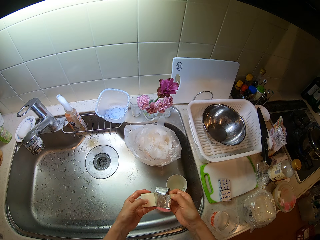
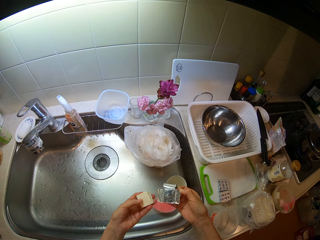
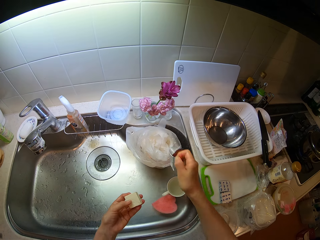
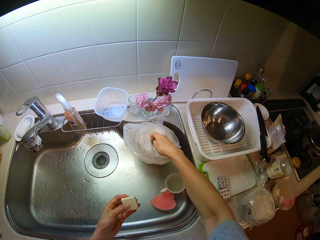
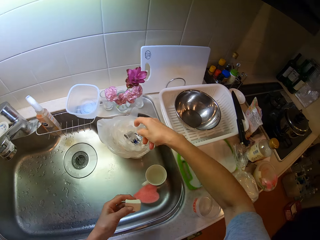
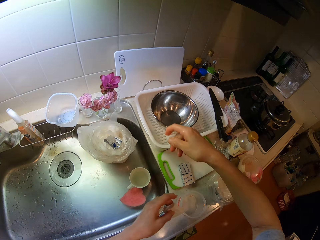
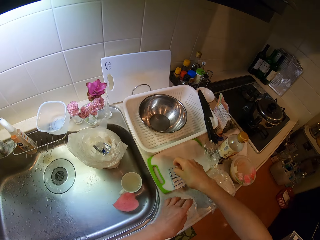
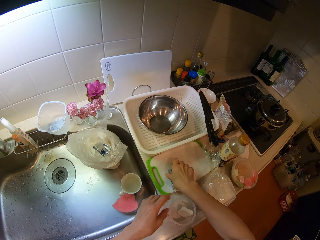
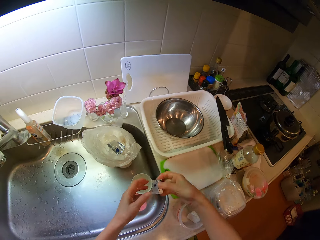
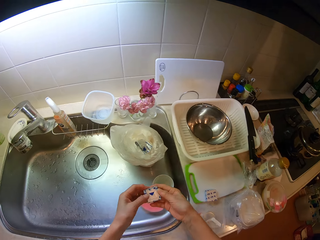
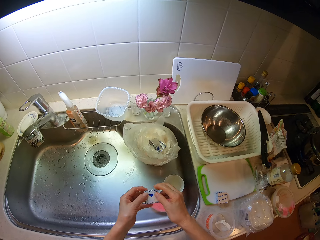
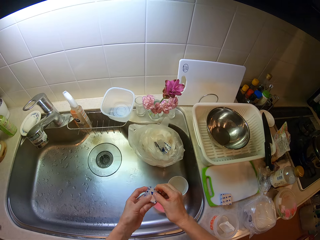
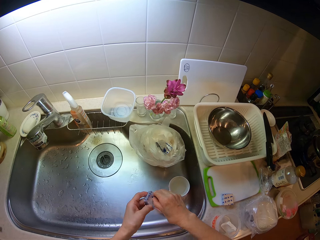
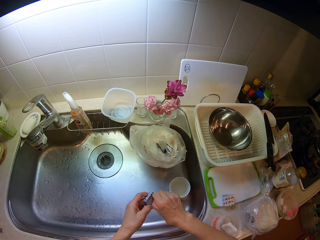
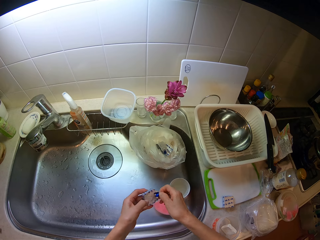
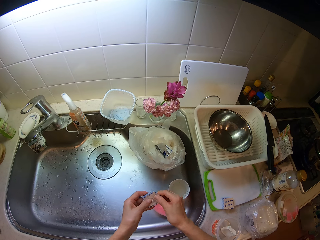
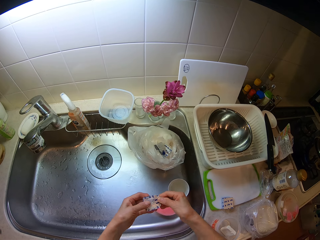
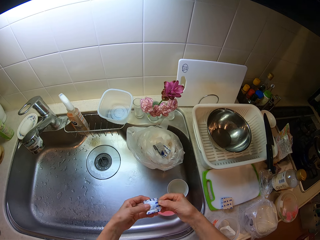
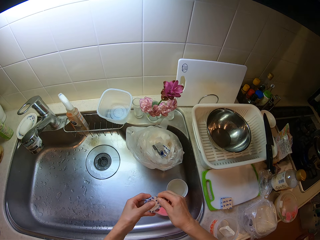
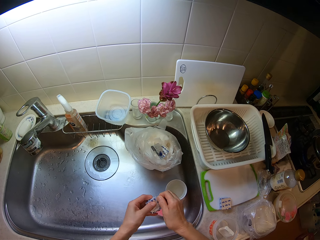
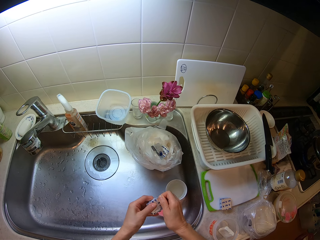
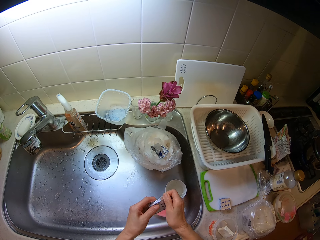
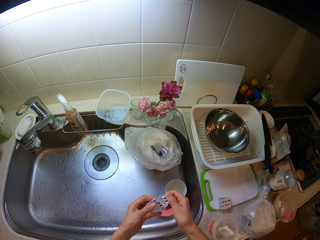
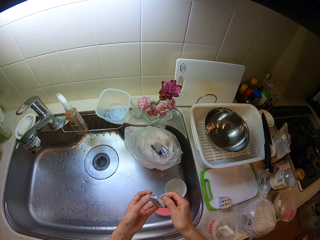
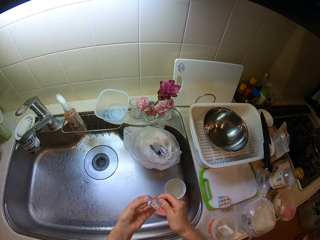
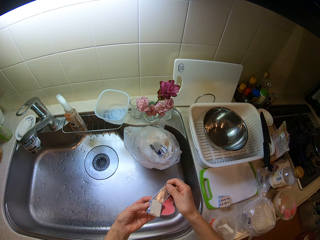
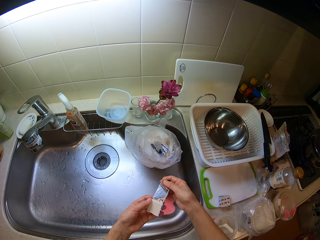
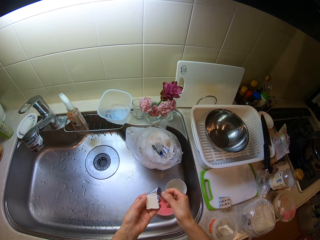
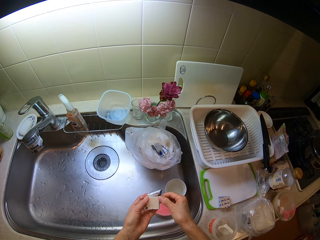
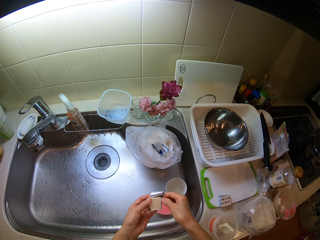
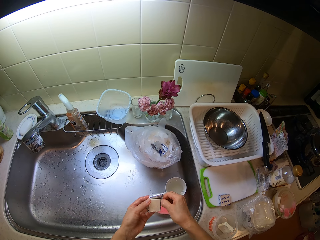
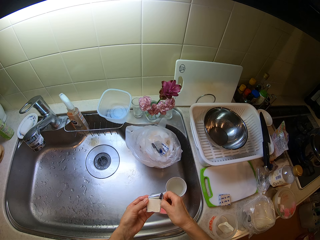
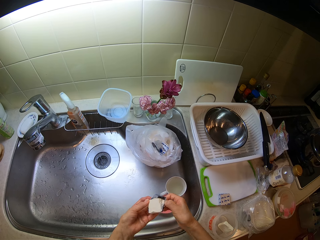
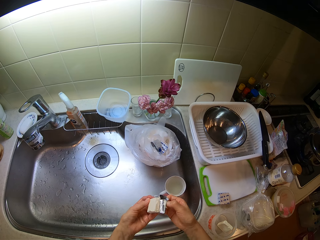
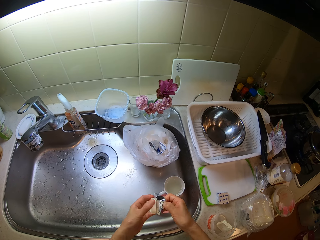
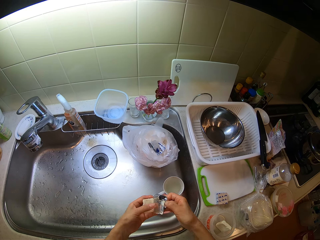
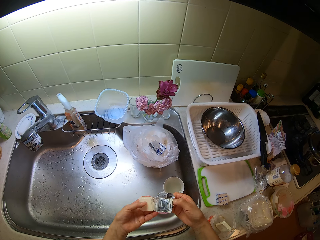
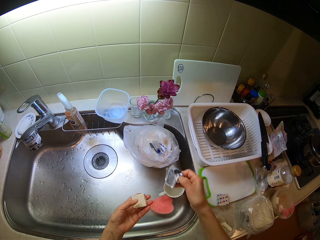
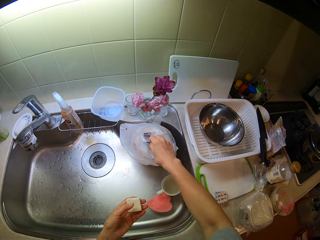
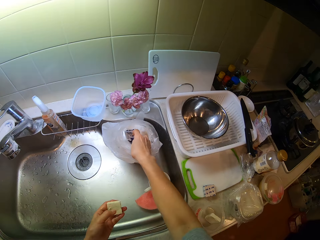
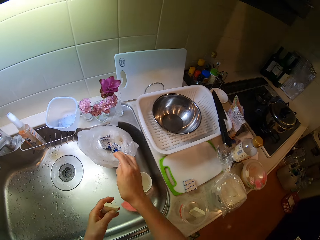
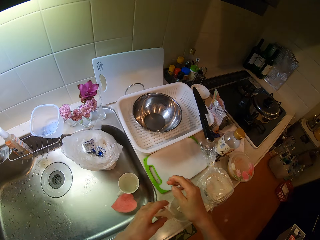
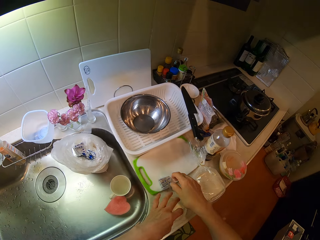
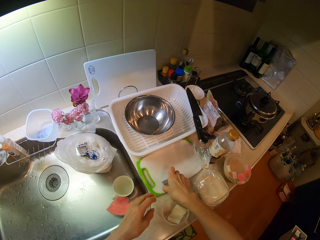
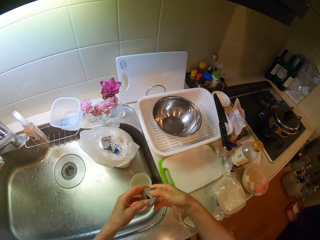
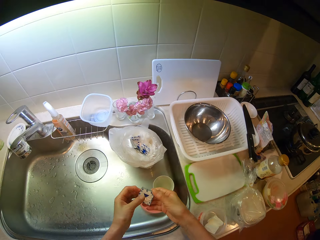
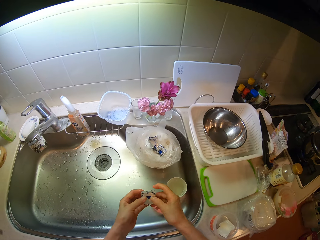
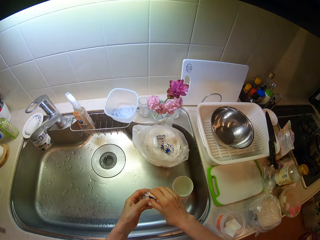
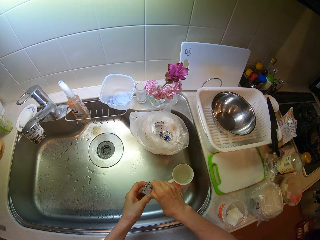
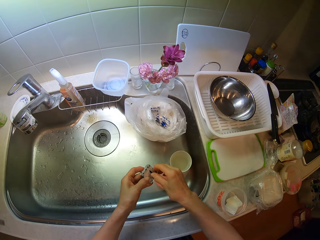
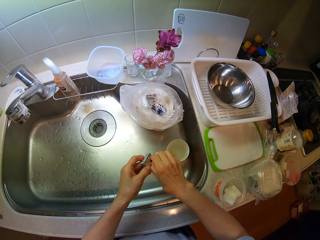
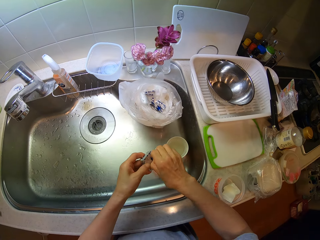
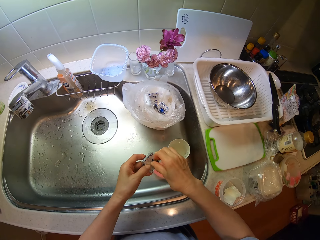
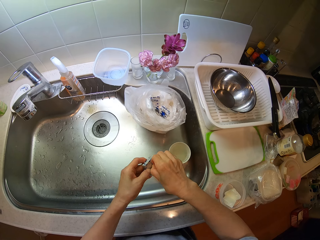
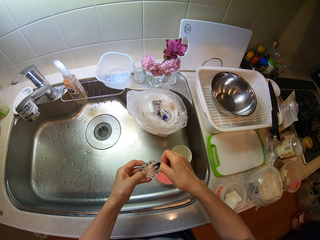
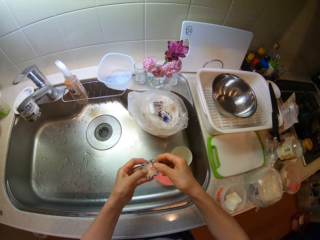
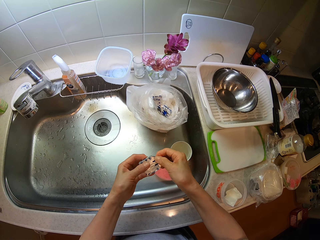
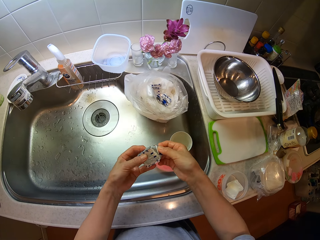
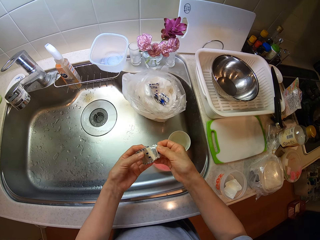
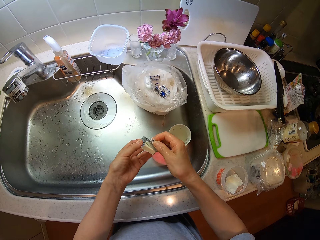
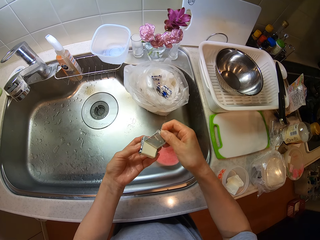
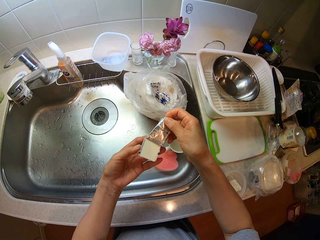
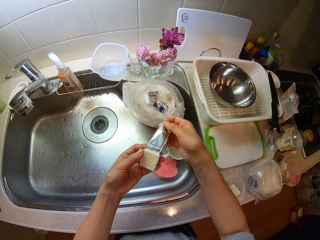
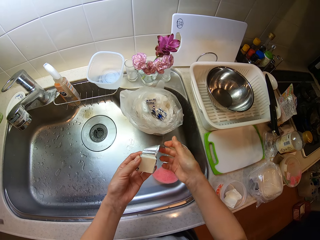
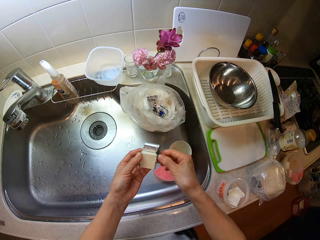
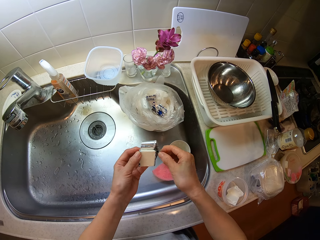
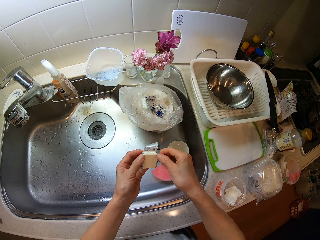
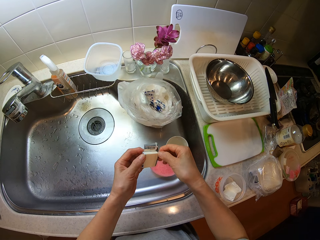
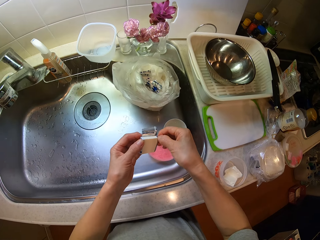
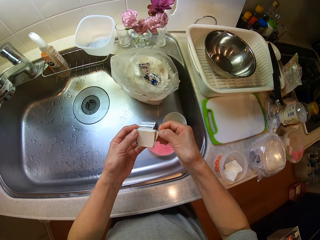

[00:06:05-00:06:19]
The camera wearer drops the wrap in the nylon in the sink. He drops the biscuit on the container on the cabinet. He picks up another wrap of biscuit on the tray on the cabinet with his right hand. He removes the wrap around the biscuit with his hands. He drops the wrap in the nylon in the sink. He drops the biscuit on the container on the cabinet. He picks up another wrap of biscuit on the tray on the cabinet with his right hand. He removes the wrap around the biscuit with his hands.

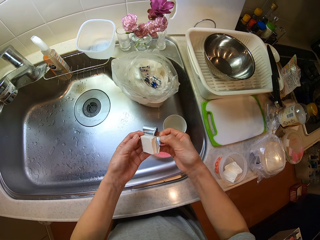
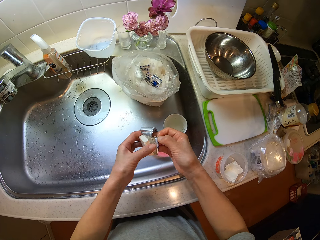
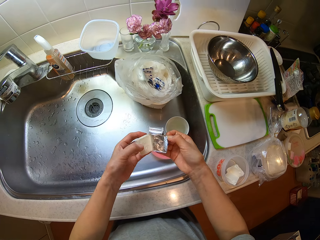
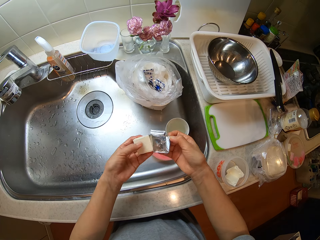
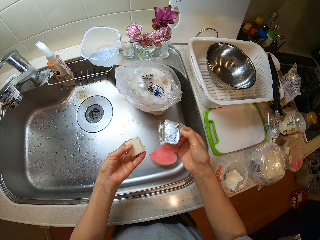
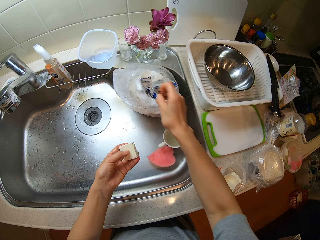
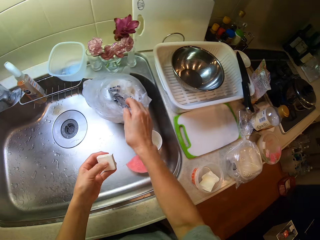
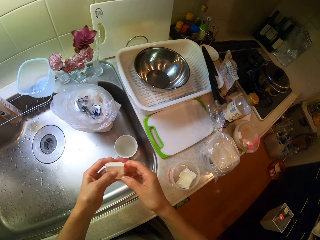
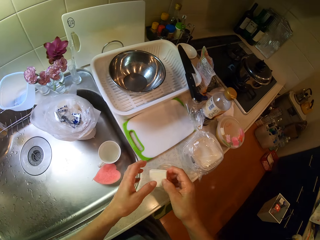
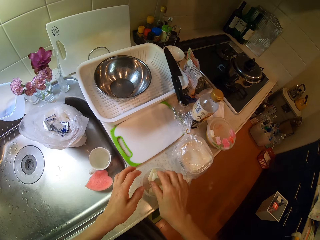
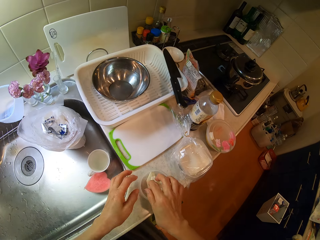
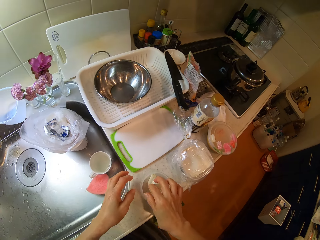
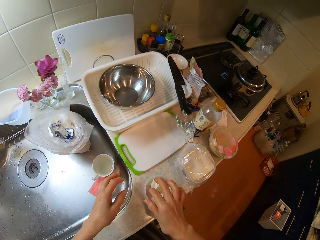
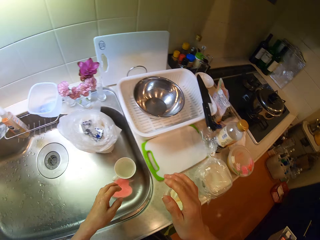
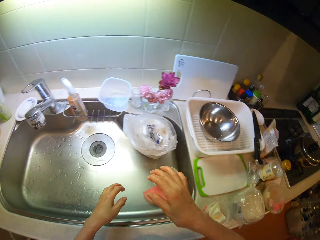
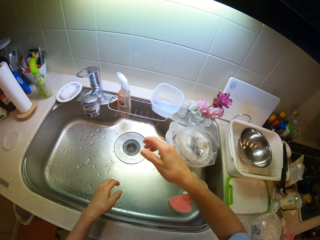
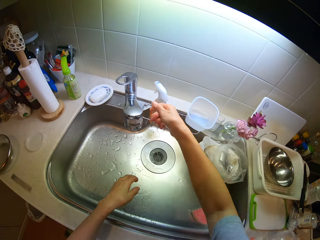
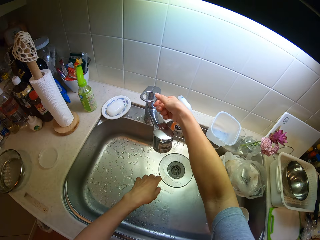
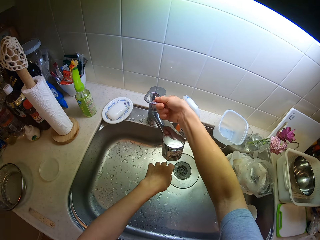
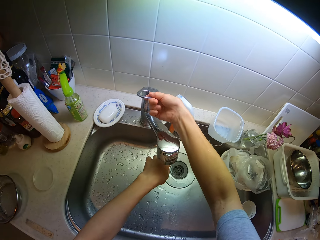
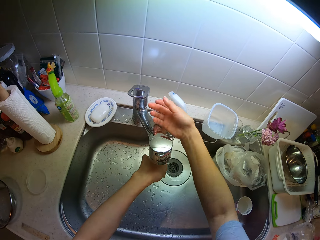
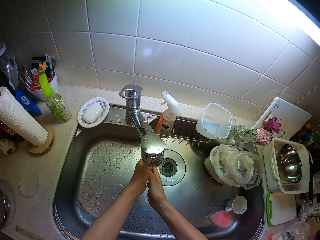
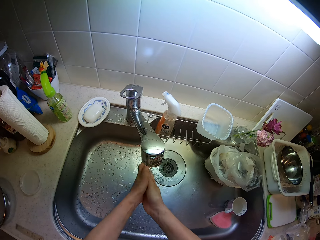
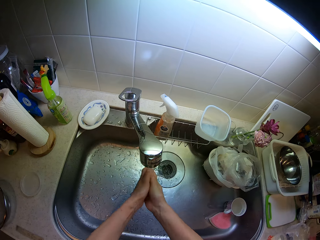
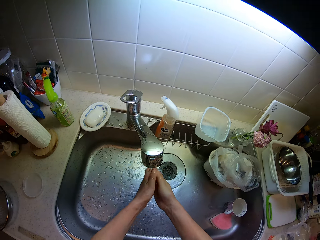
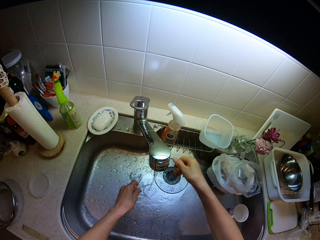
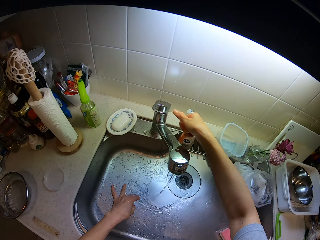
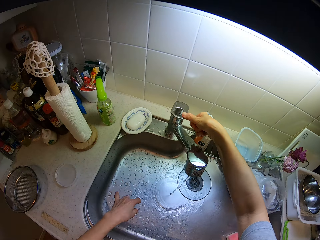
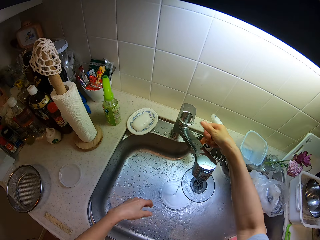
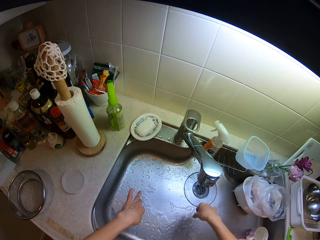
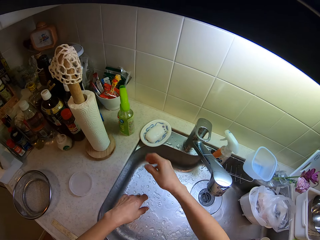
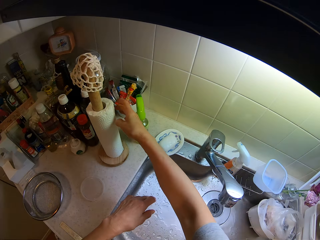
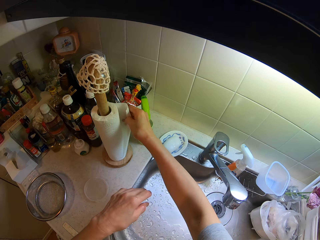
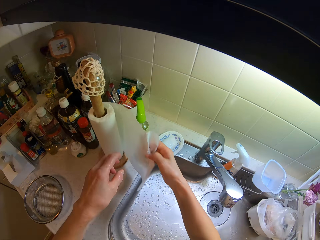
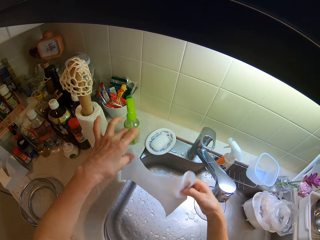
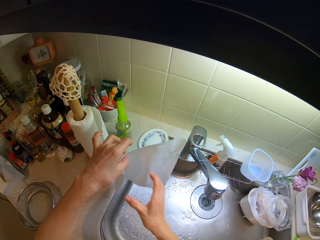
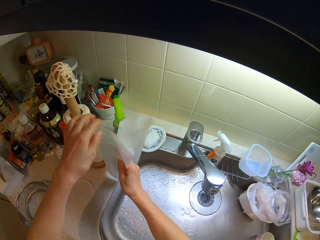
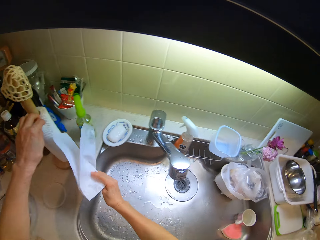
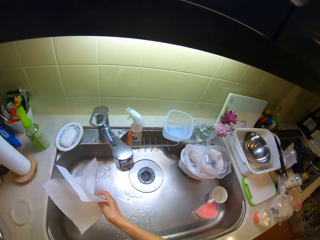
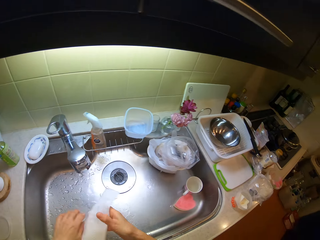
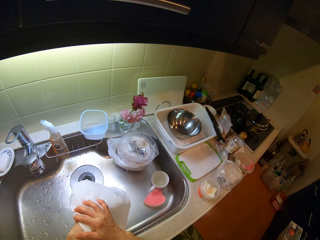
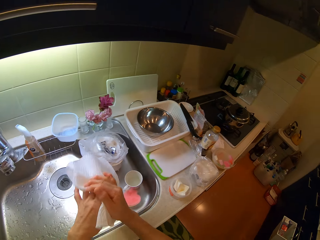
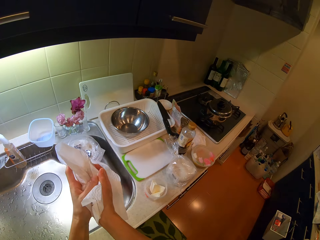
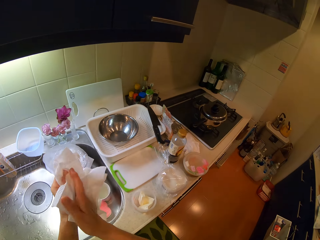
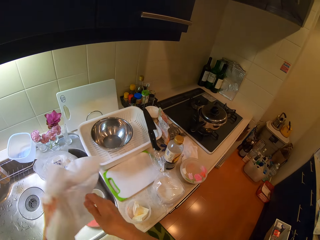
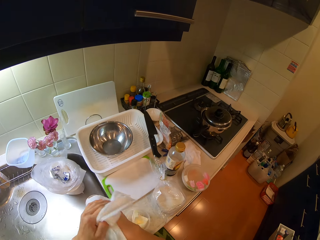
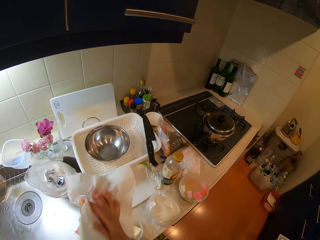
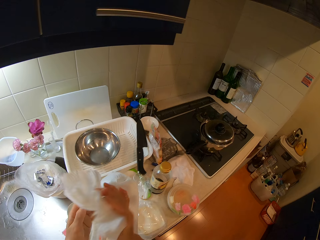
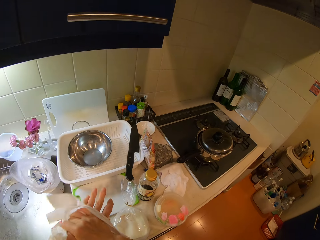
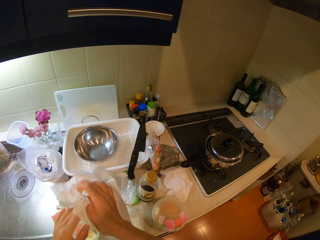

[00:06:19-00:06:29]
The camera wearer drops the wrap in the nylon in the sink. He switches something to the other hand. He drops the biscuit on the container on the cabinet. He opens the tap on the sink. He rinses his hand in the sink. He switches off the tap. He unrolls a paper towel. He cuts out of a roll of tissue paper on the cabinet. He dries his hands with the tissue paper.
